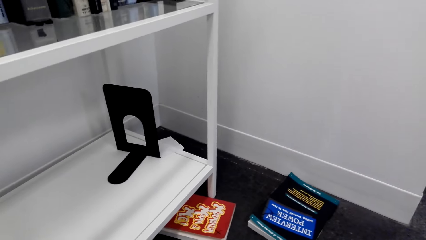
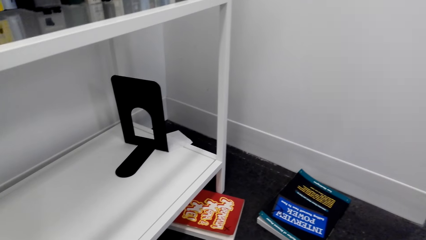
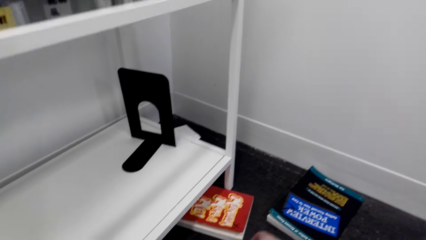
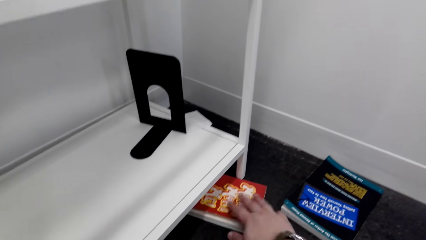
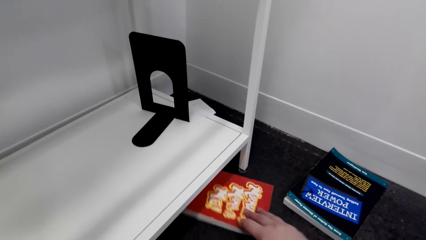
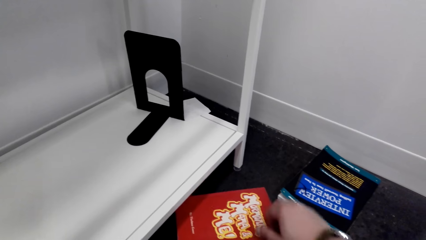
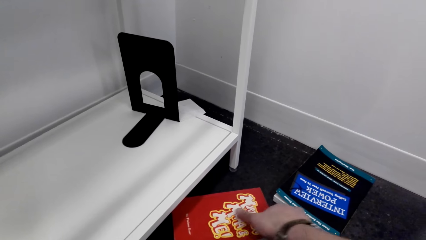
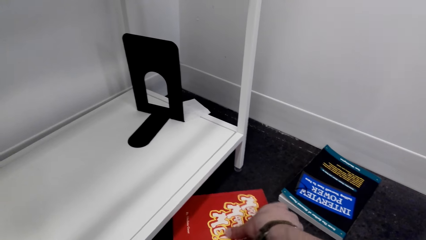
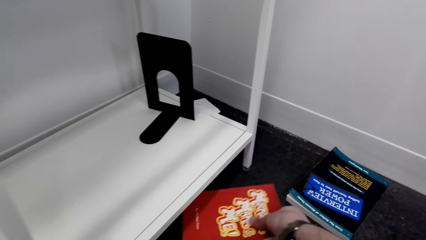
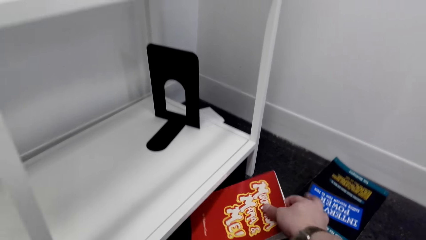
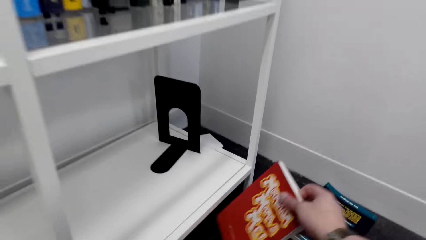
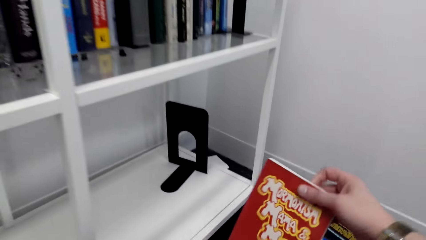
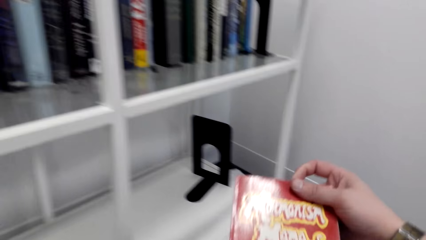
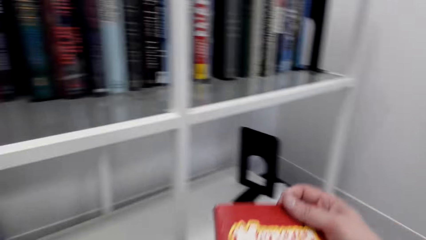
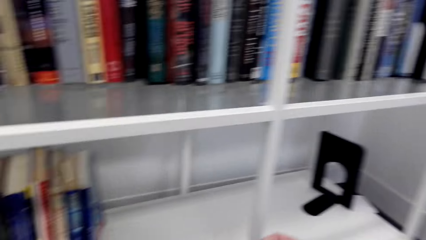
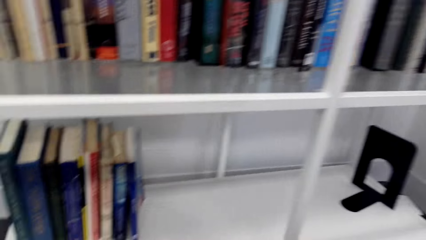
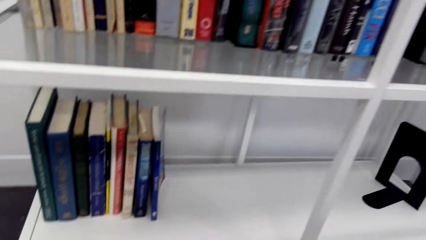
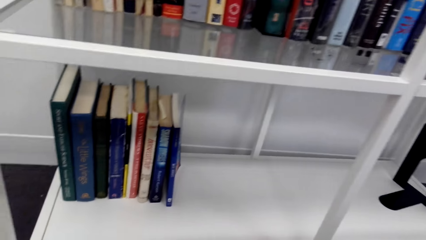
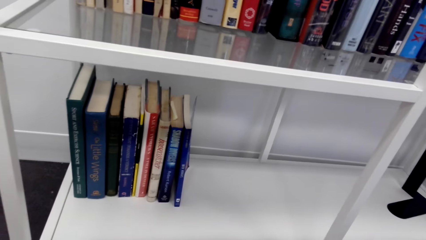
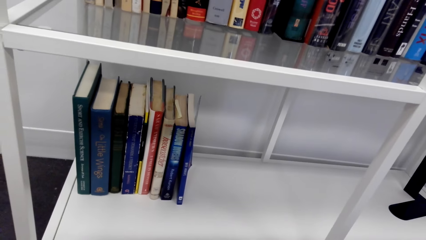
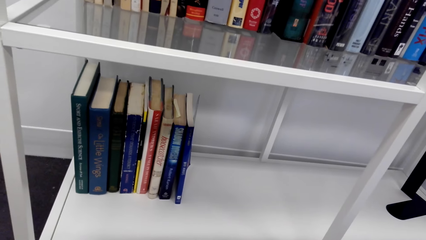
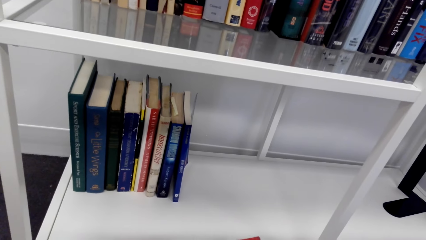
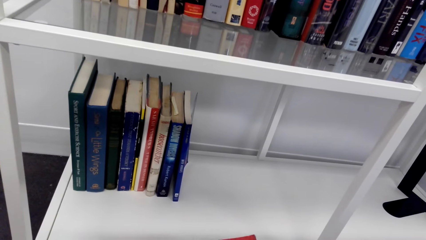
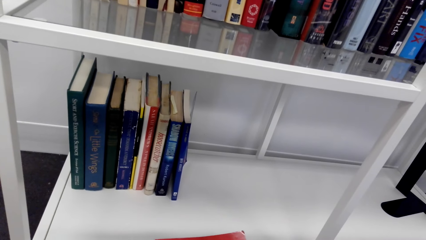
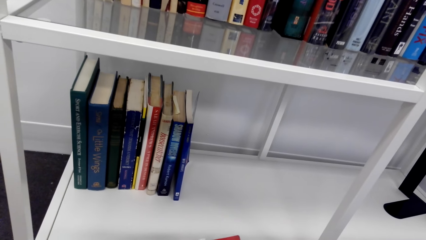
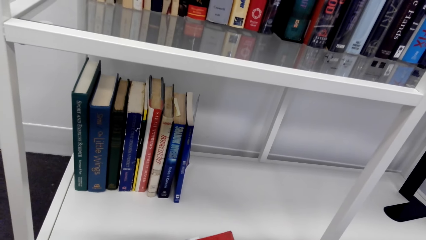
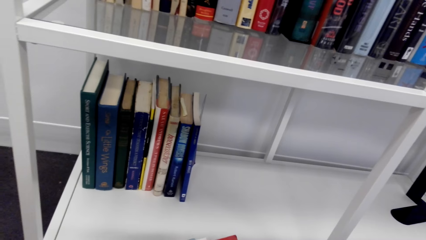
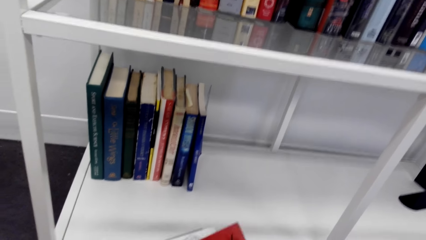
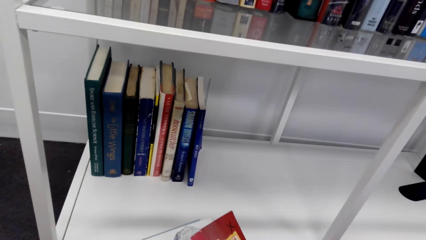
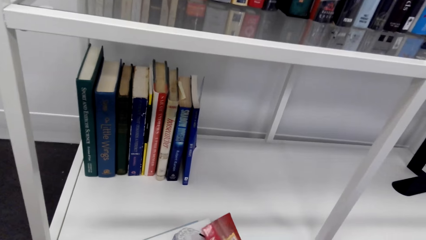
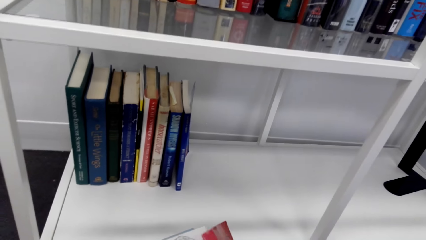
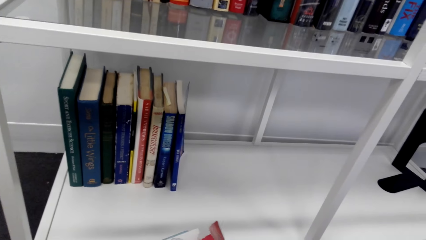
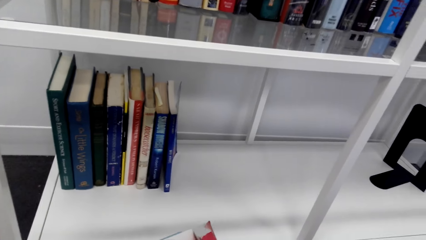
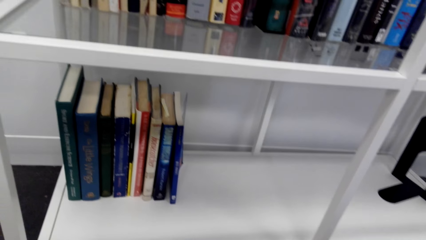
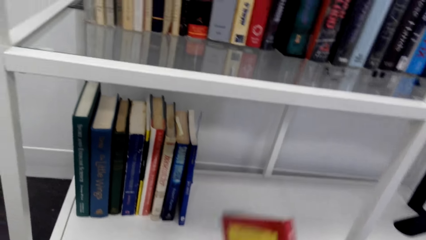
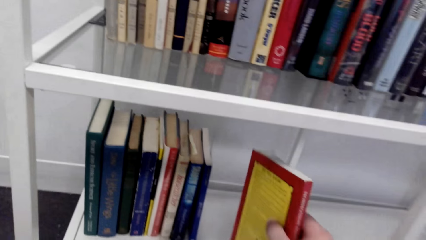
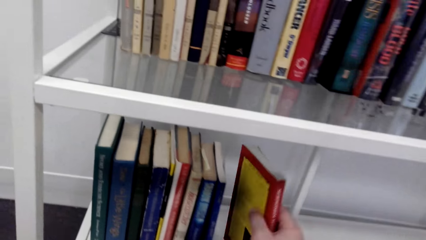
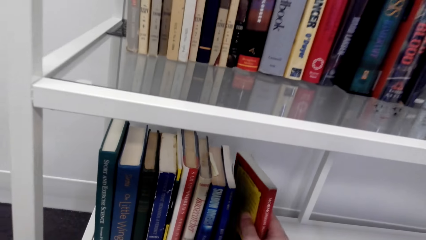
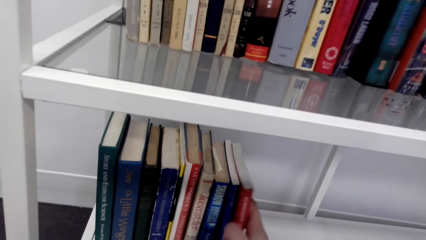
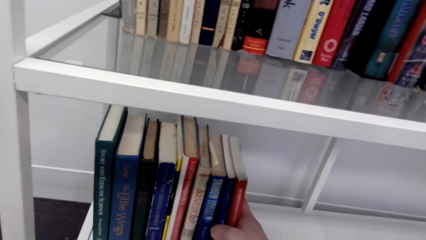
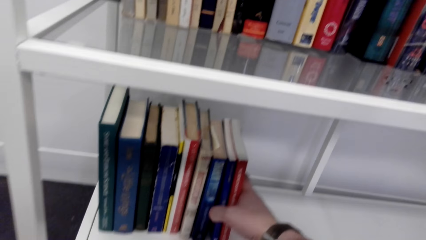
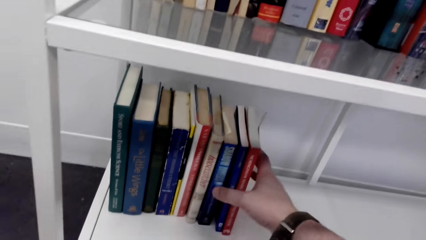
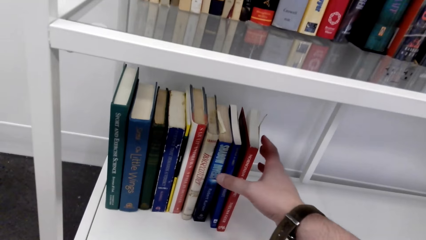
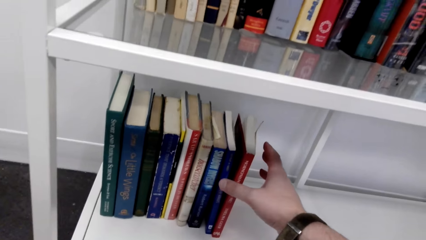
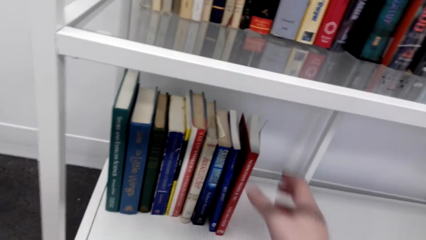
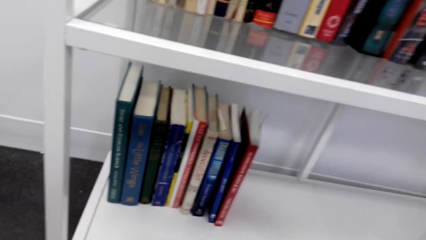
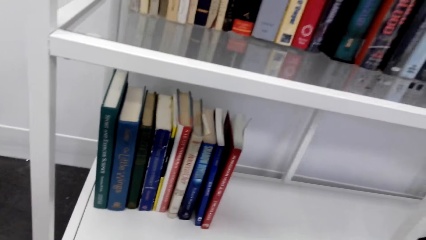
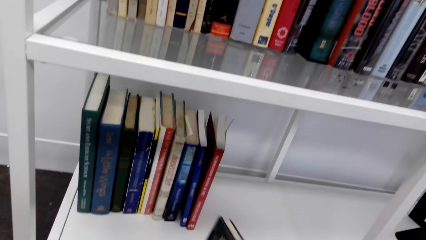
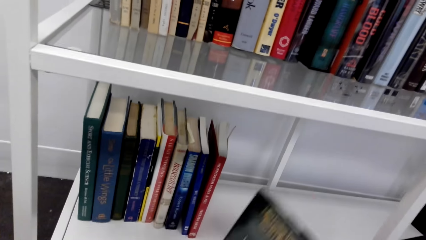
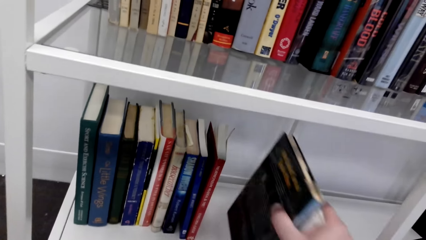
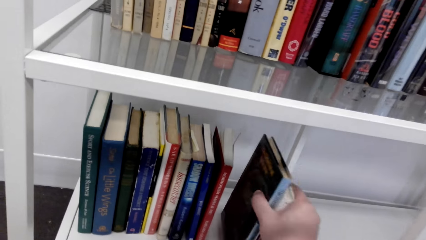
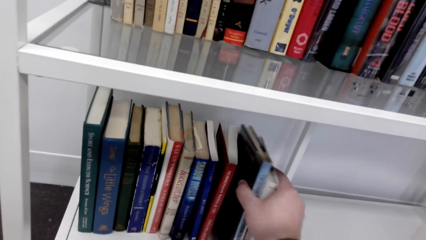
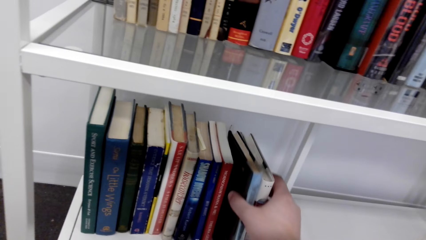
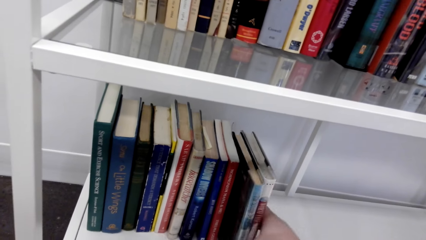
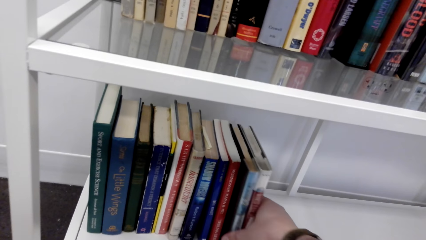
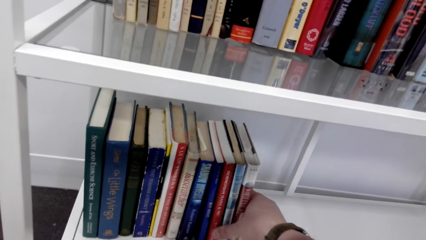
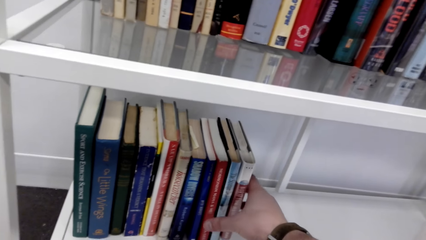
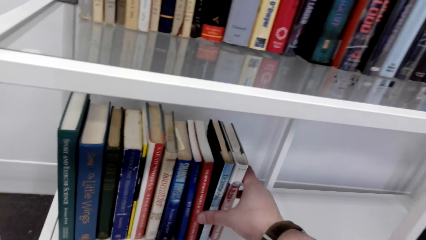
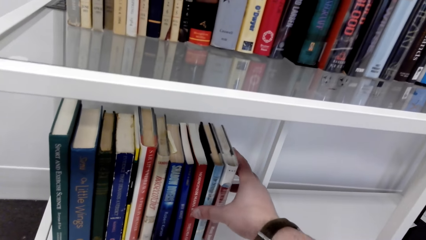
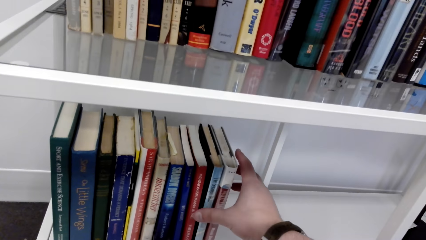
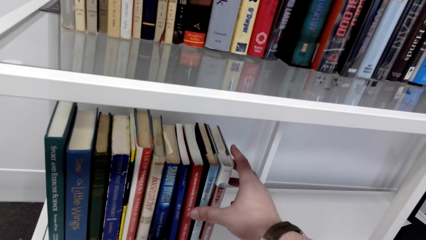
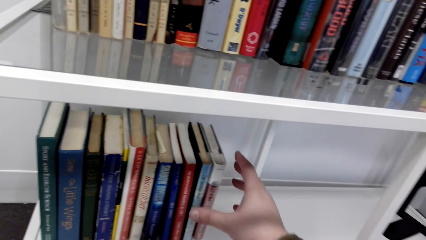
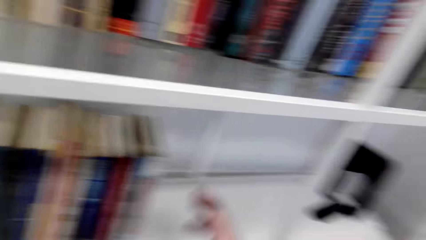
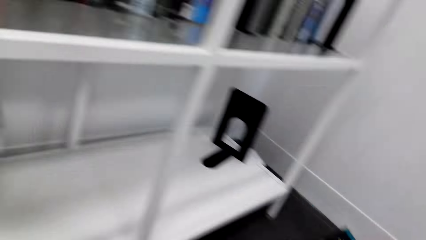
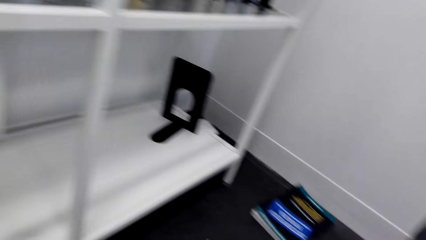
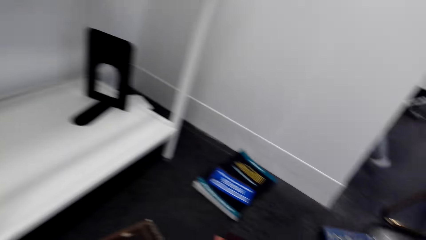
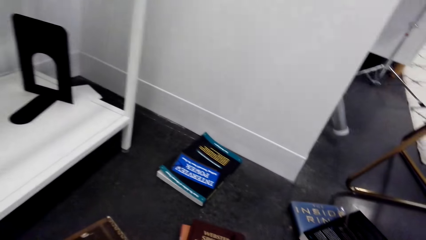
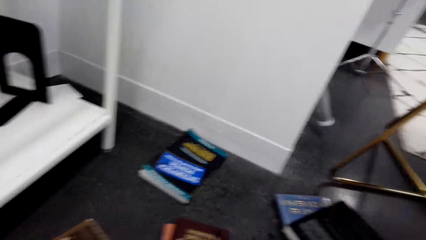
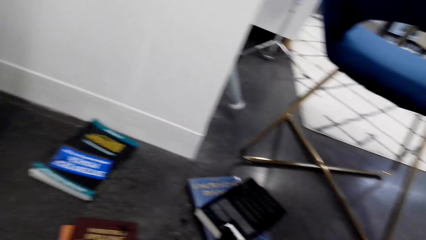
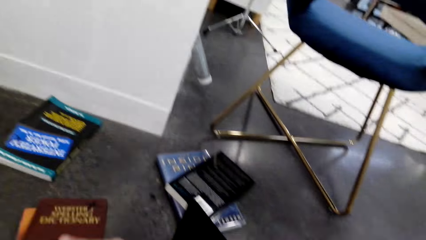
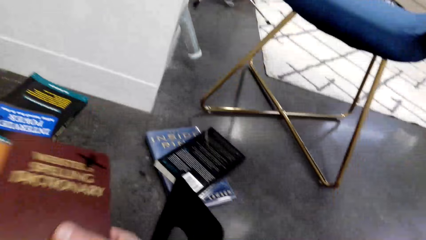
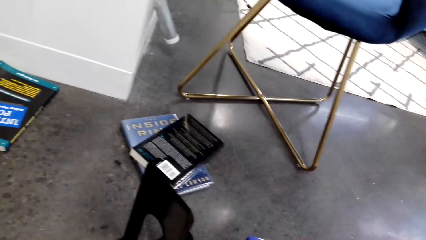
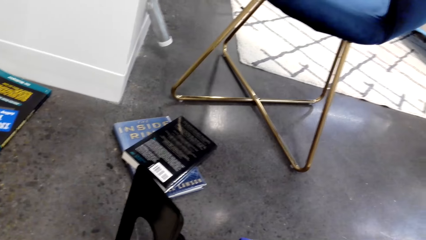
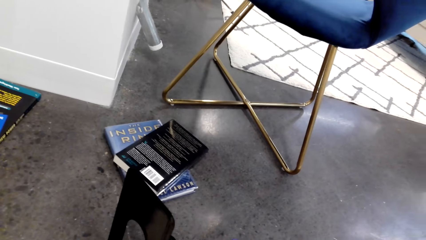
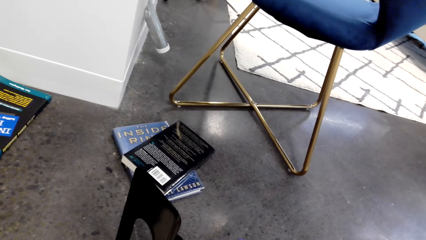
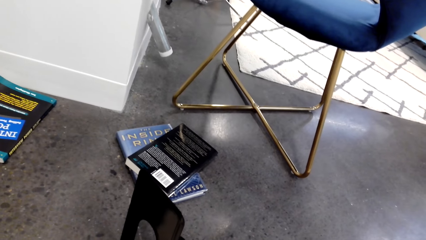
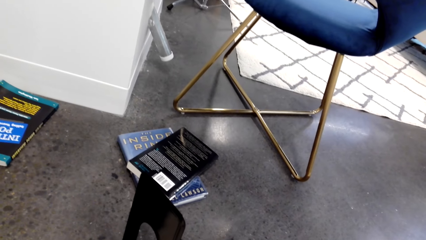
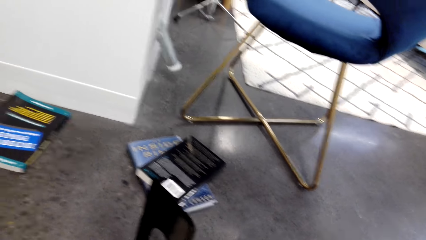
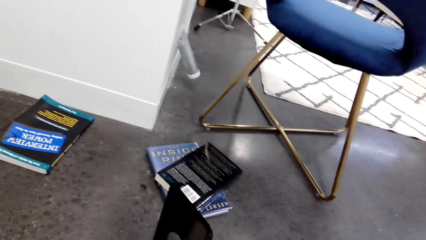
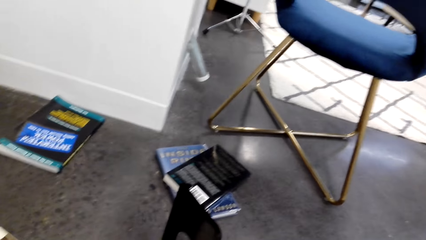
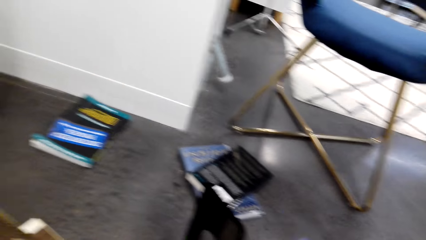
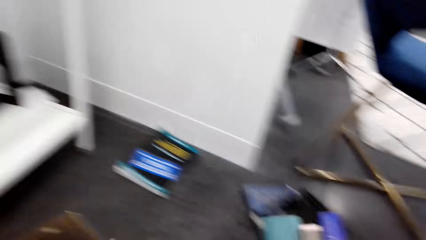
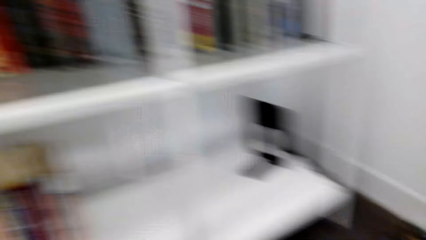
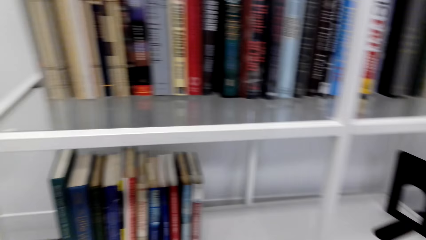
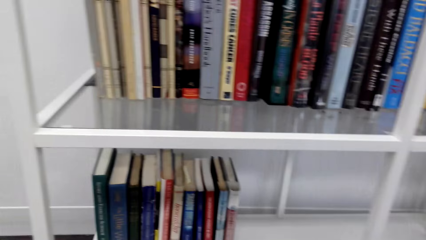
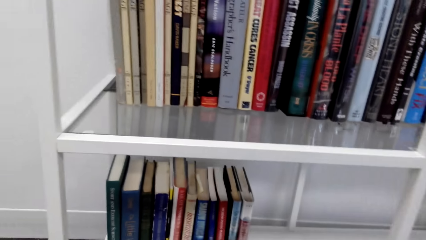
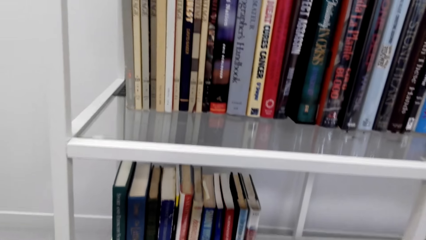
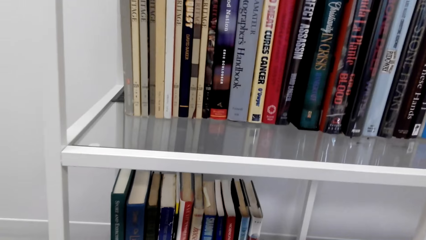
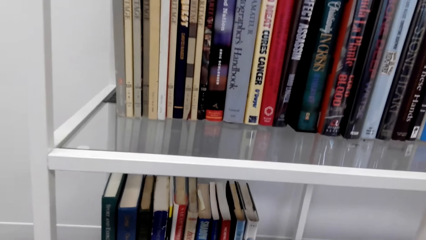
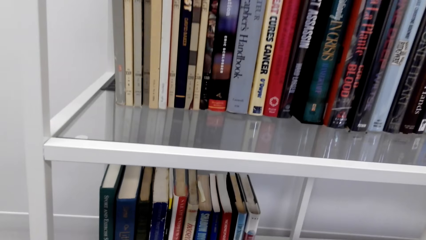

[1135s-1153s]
The camera wearer grabs a book. They put the book on the shelf. They arrange books on the shelf. They put the book on the shelf again. They pick books from the floor.
